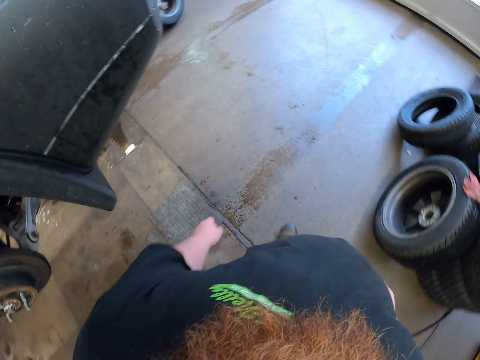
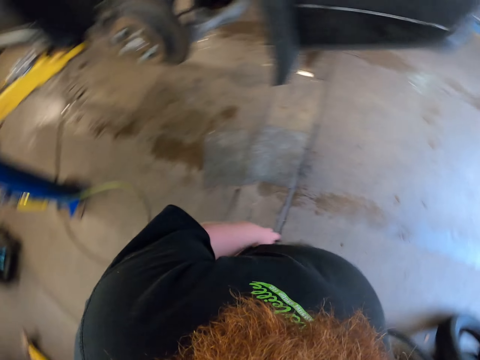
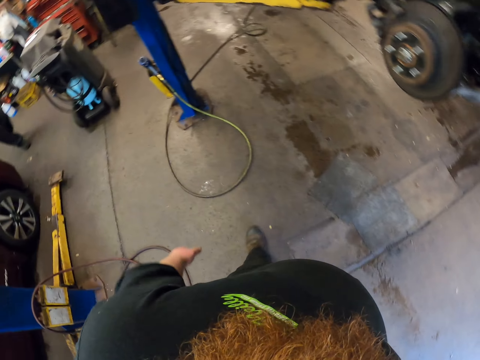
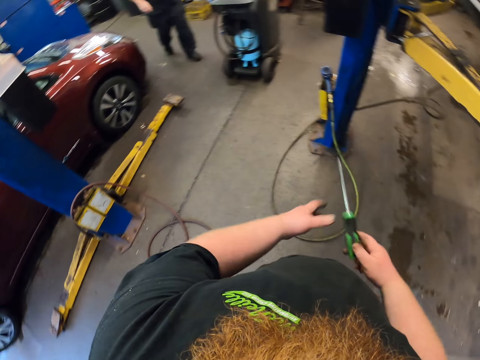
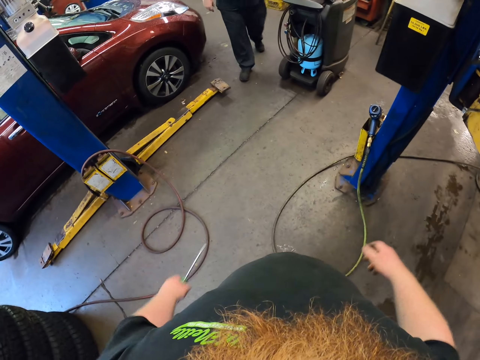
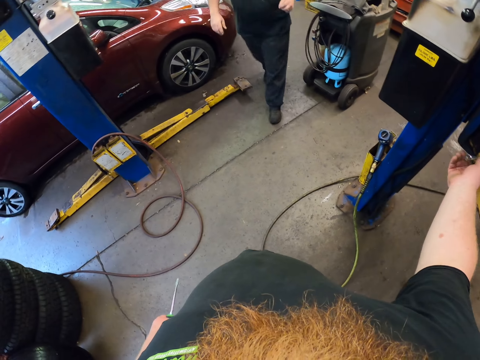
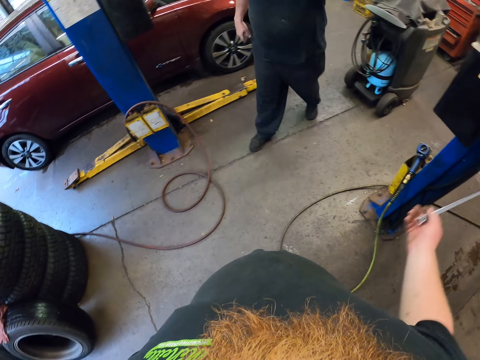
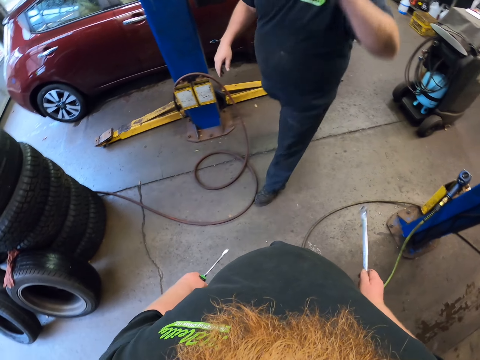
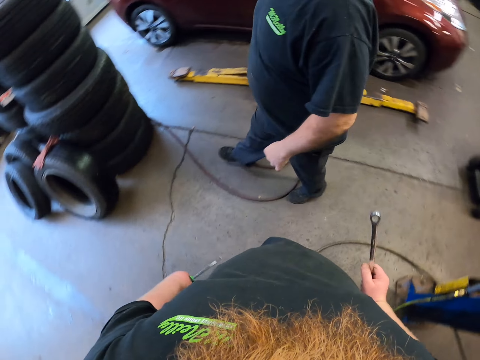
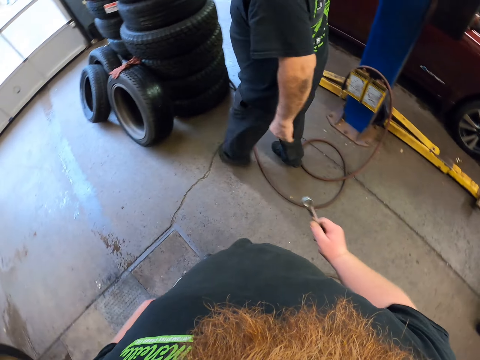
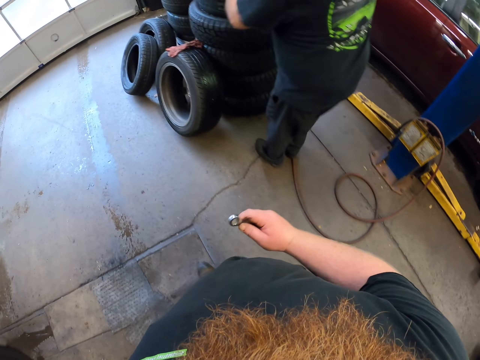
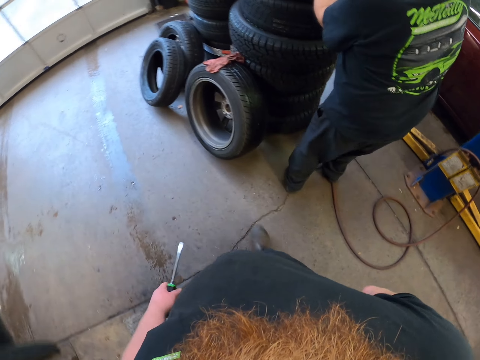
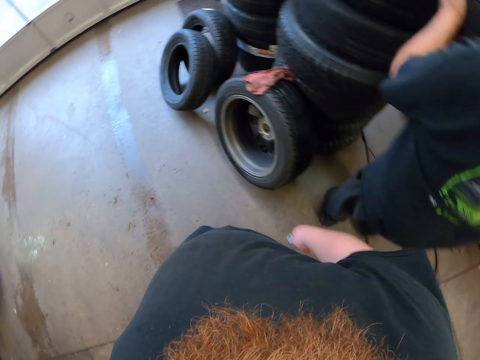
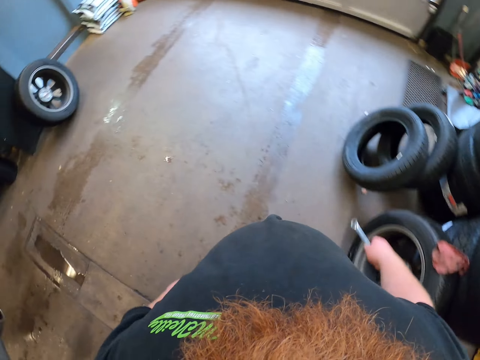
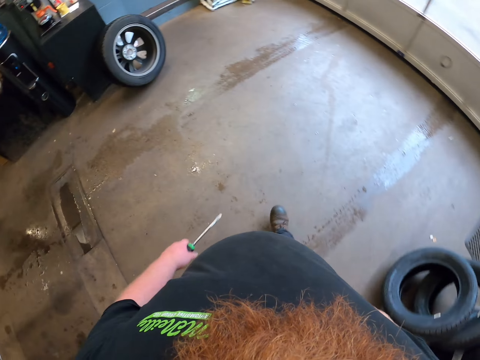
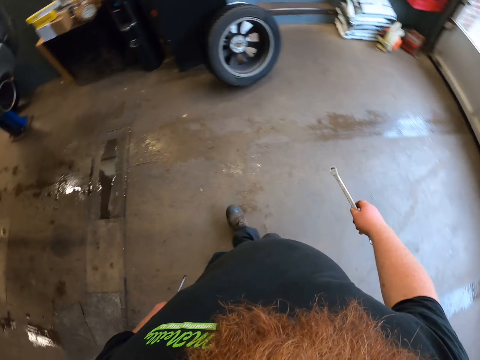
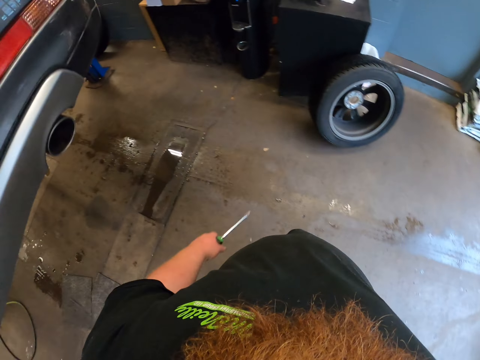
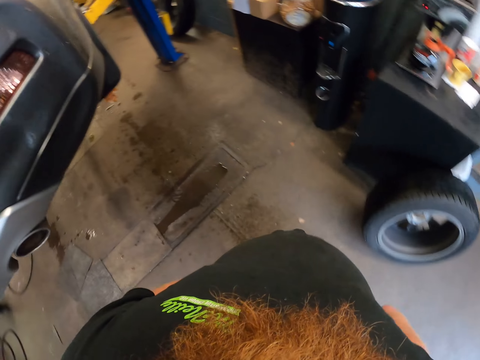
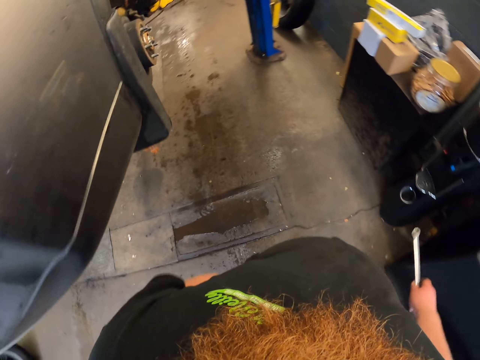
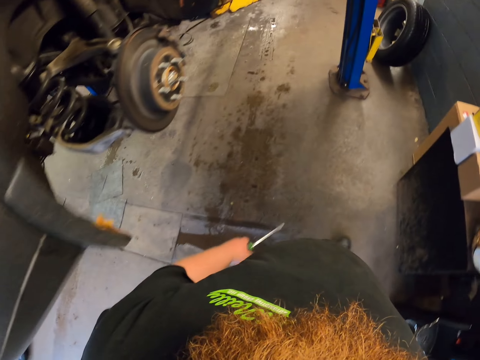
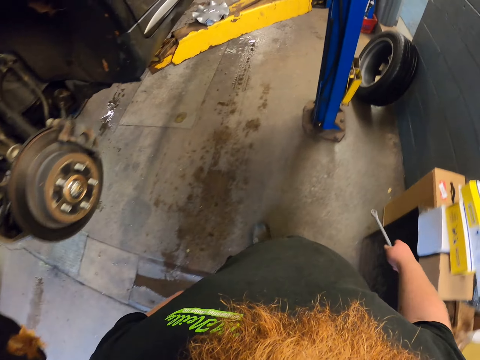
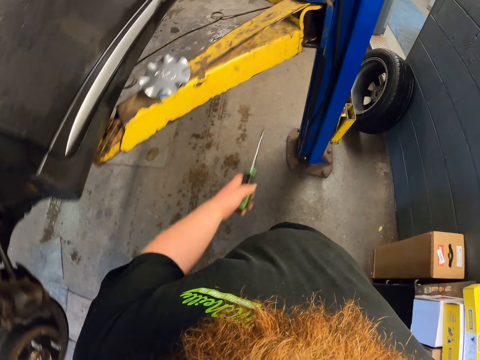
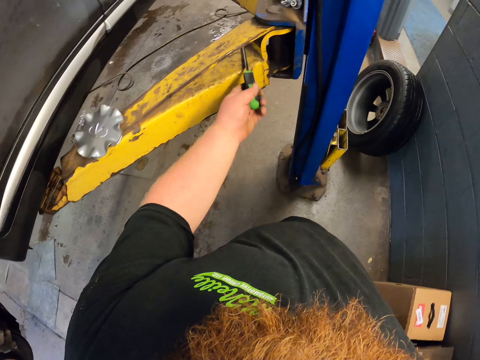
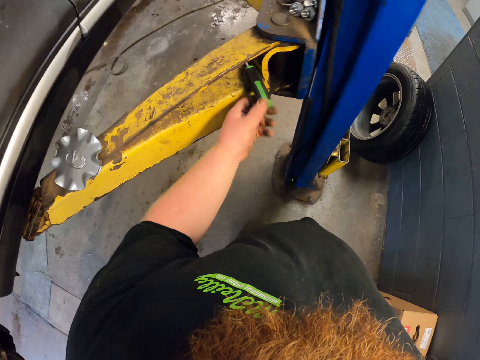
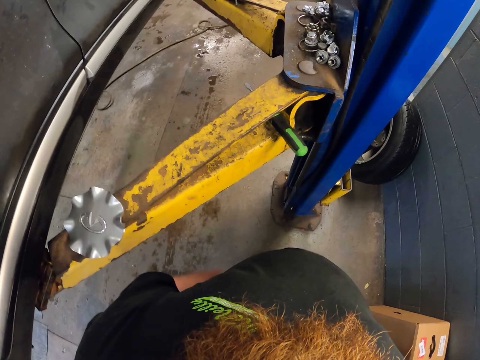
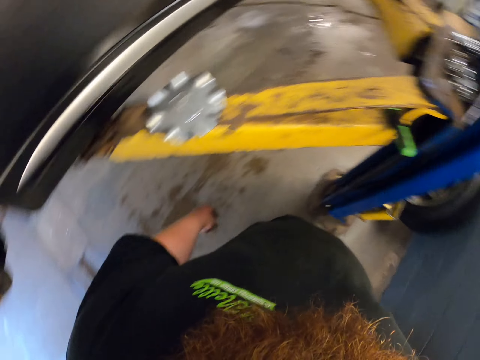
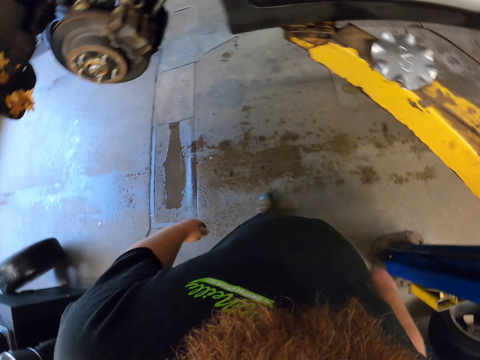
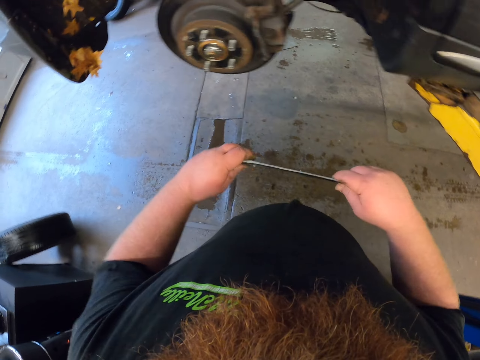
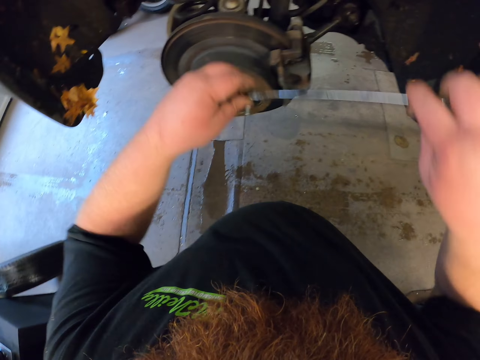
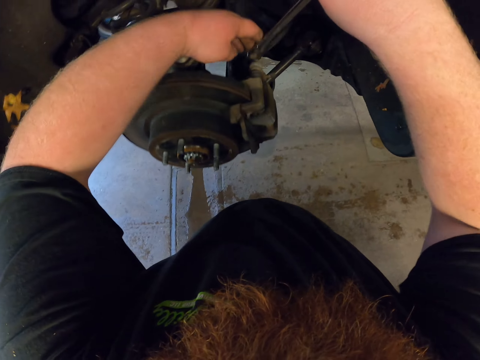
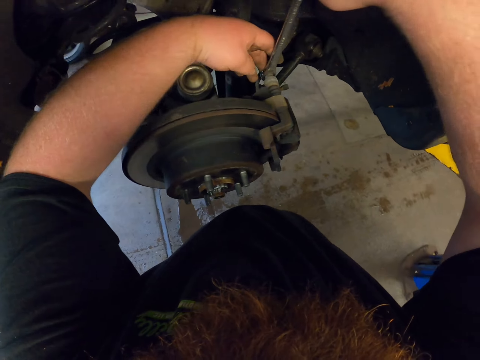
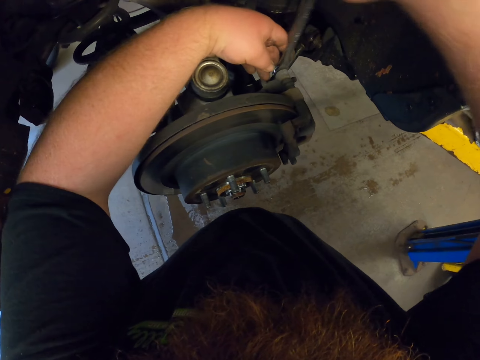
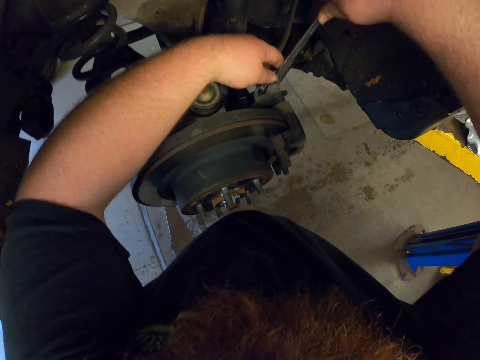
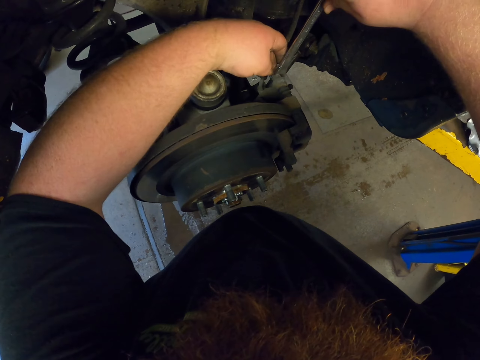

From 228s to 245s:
The camera wearer walks around the garage. He transfers the screwdriver to his left hand. A man walks around the garage. The camera wearer holds the screwdriver and picks up the double ended ring spanner. Another man picks up a tyre. The camera wearer walks around the garage. He puts the screwdriver on the truck. He holds the spanner with both hands. He loosens the nut with the spanner.

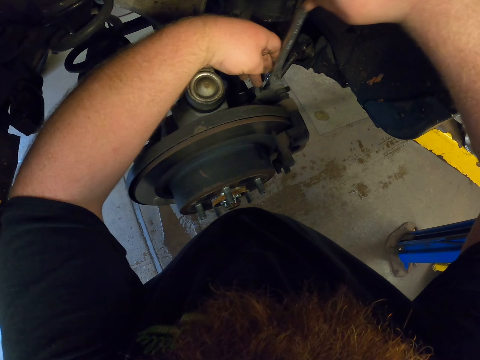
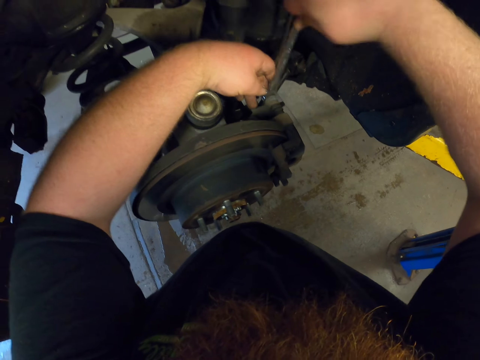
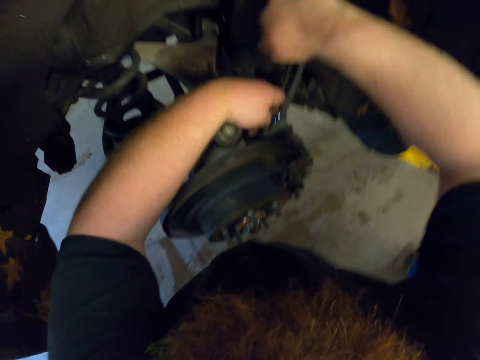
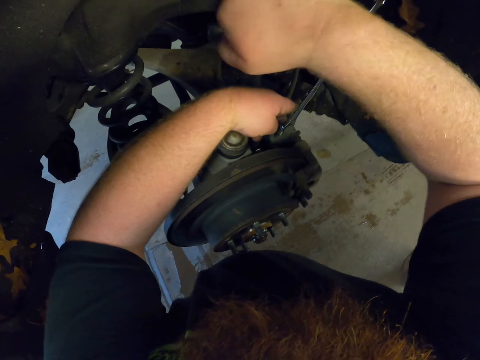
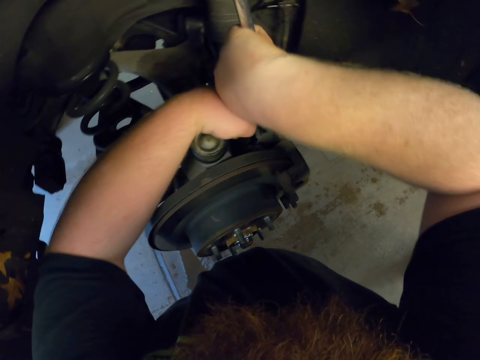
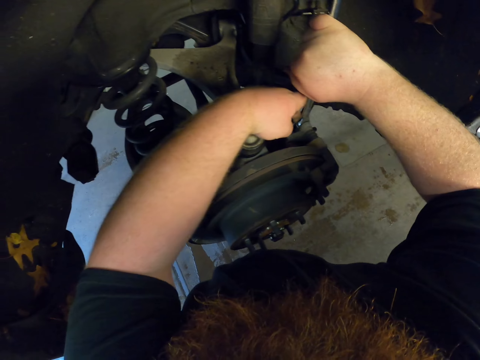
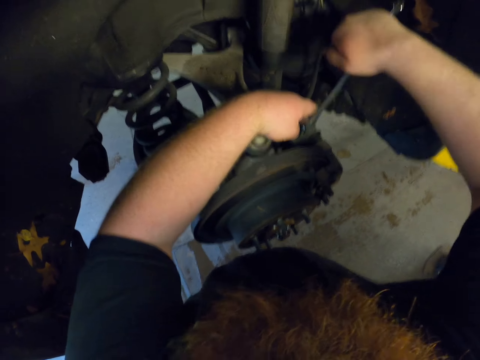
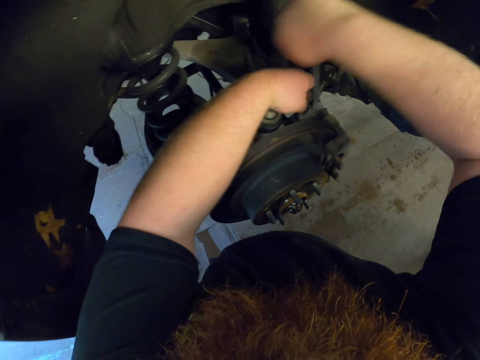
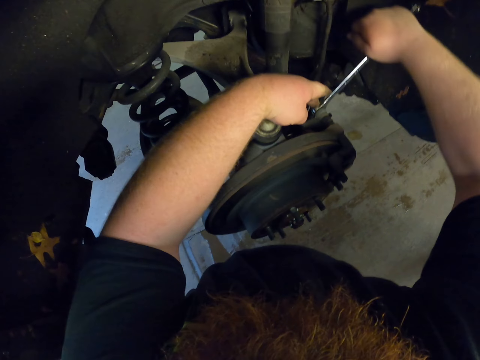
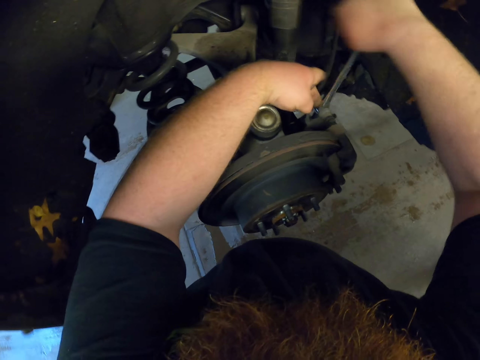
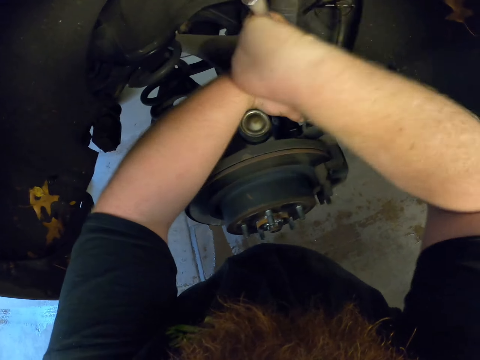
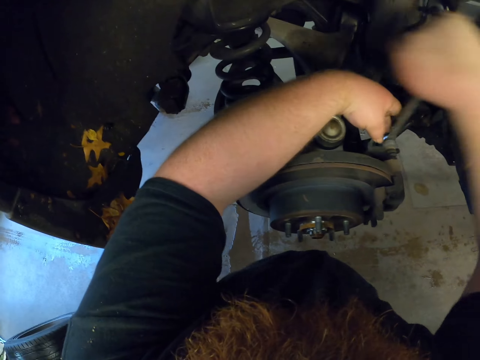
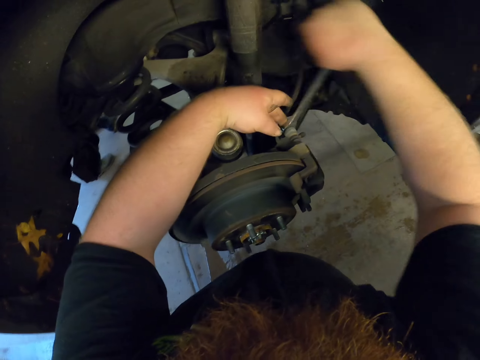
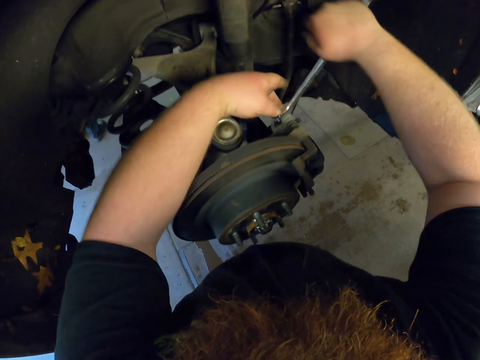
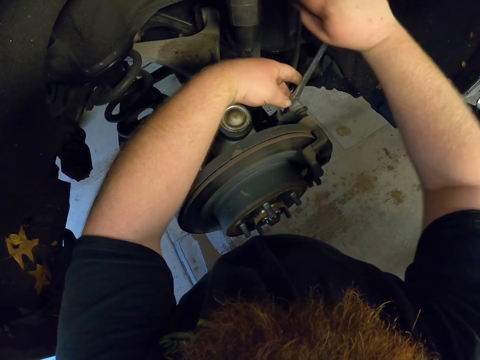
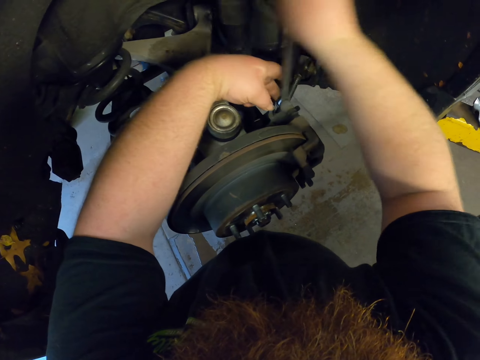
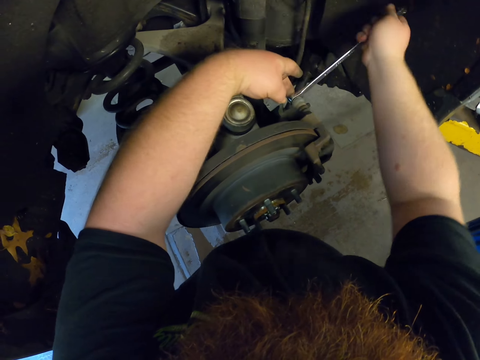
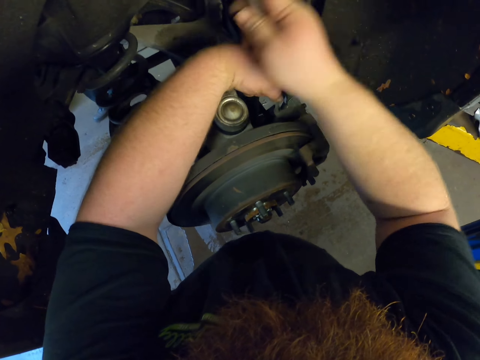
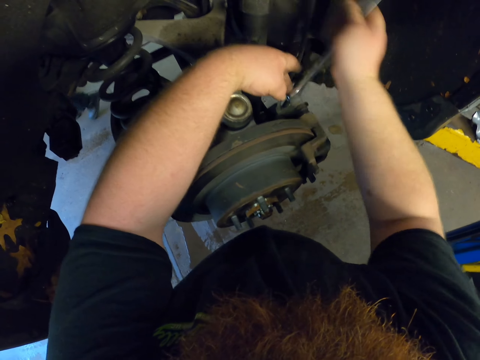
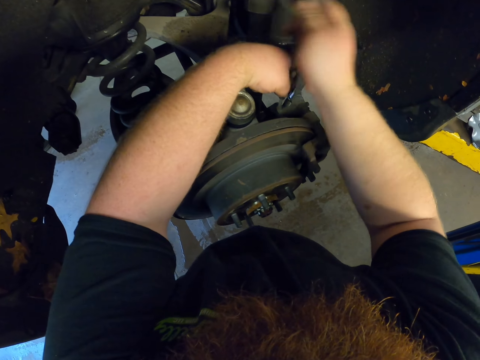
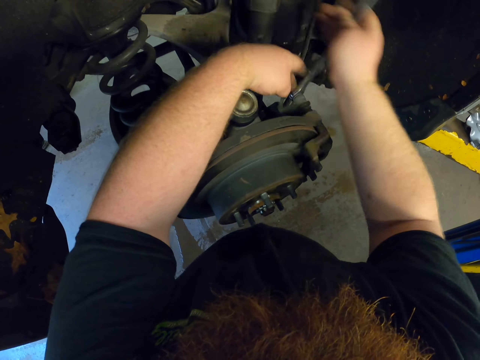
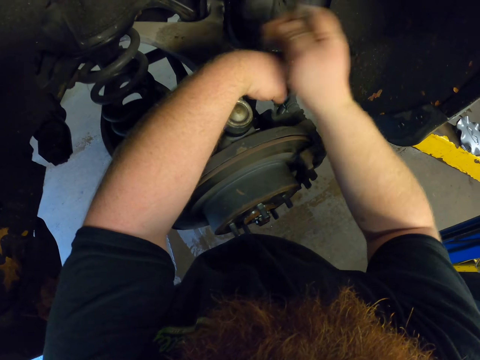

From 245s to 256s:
The camera wearer opens the nut with the double ended ring spanner. A man walks around the garage.
